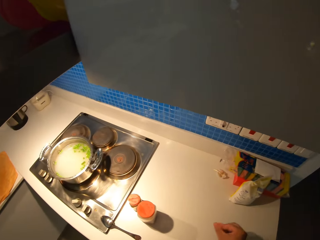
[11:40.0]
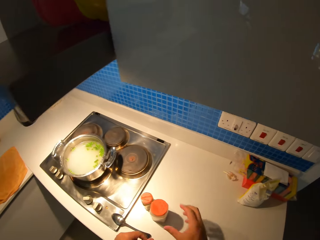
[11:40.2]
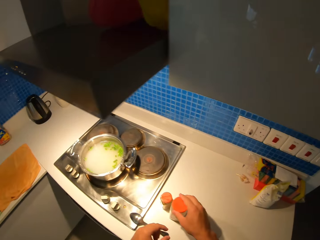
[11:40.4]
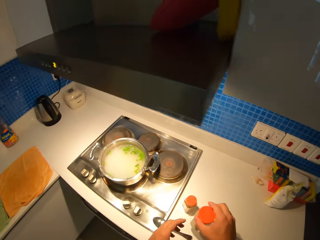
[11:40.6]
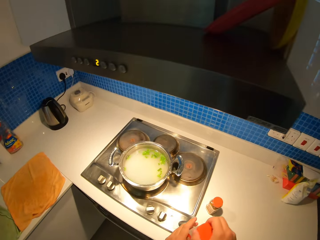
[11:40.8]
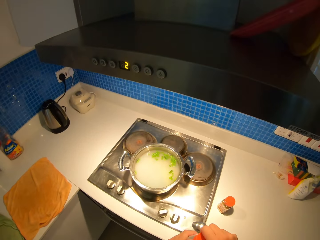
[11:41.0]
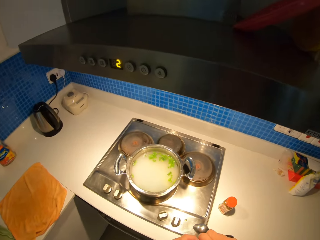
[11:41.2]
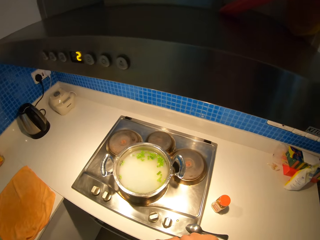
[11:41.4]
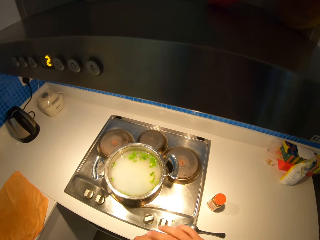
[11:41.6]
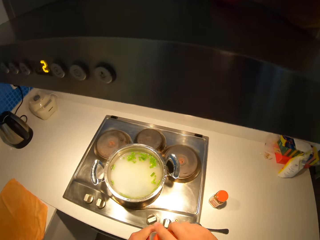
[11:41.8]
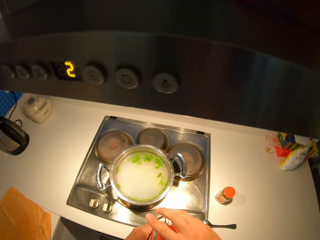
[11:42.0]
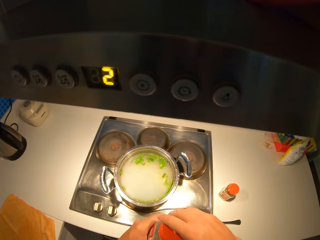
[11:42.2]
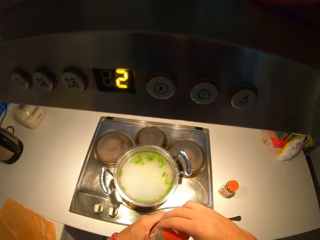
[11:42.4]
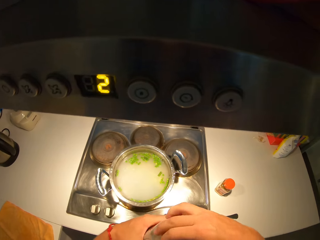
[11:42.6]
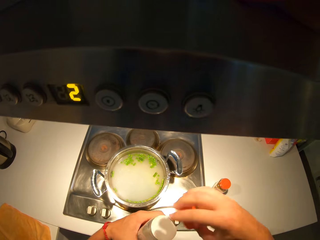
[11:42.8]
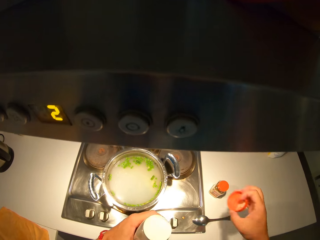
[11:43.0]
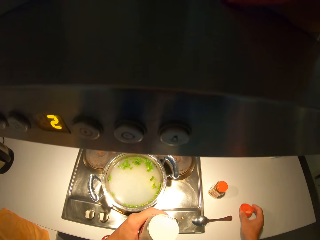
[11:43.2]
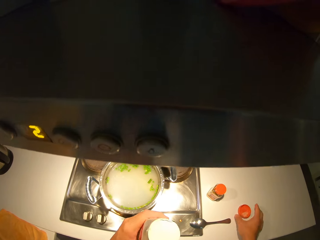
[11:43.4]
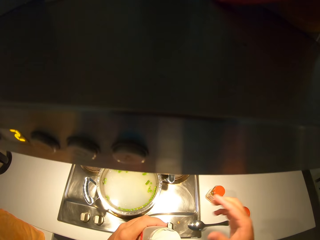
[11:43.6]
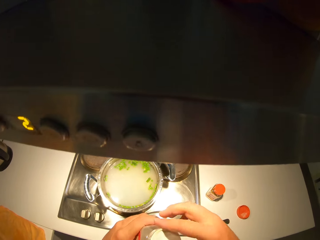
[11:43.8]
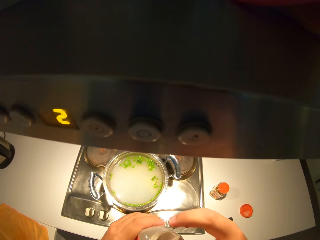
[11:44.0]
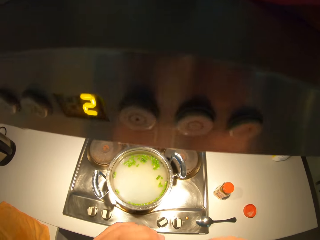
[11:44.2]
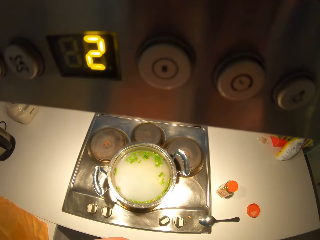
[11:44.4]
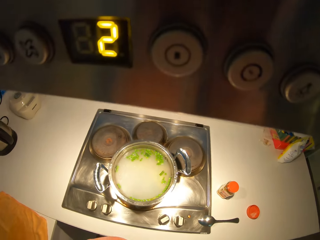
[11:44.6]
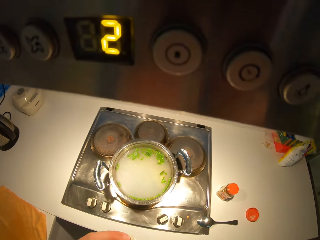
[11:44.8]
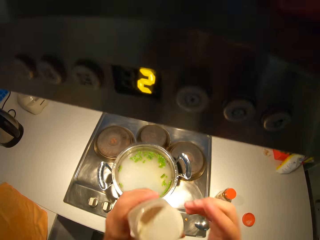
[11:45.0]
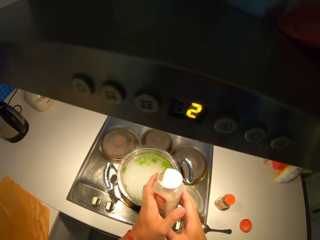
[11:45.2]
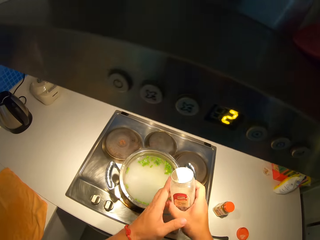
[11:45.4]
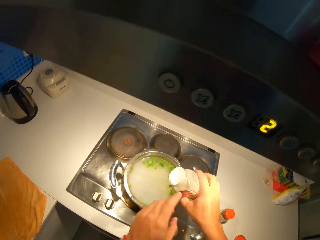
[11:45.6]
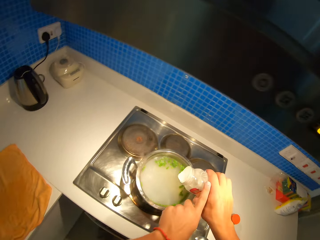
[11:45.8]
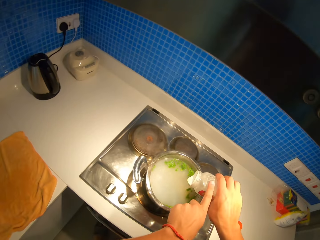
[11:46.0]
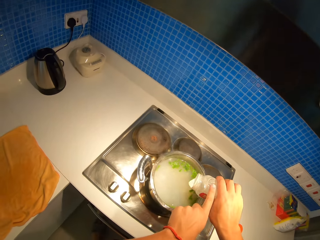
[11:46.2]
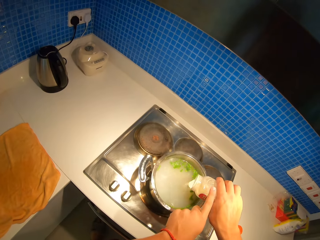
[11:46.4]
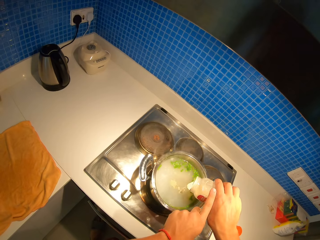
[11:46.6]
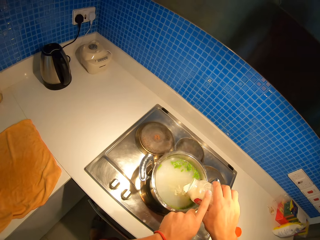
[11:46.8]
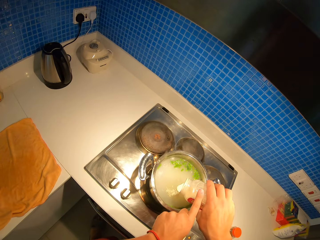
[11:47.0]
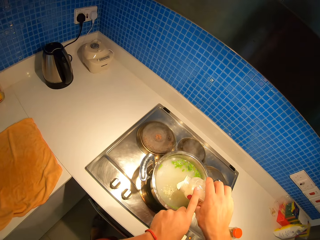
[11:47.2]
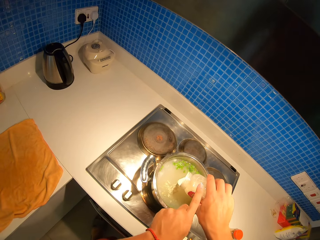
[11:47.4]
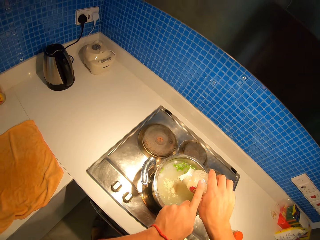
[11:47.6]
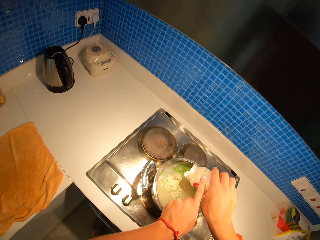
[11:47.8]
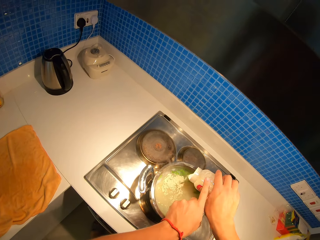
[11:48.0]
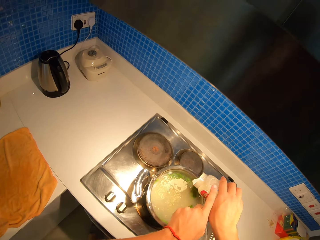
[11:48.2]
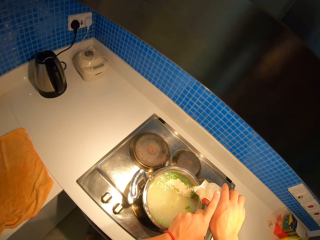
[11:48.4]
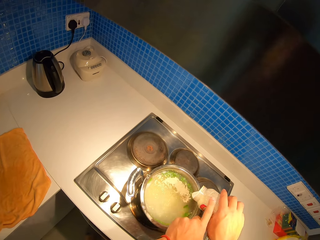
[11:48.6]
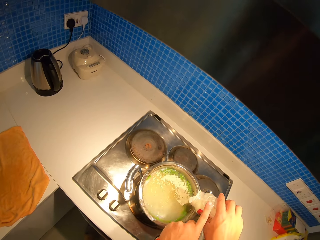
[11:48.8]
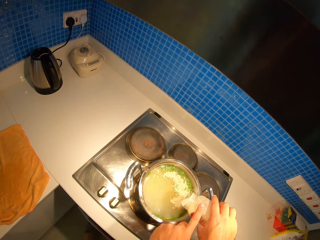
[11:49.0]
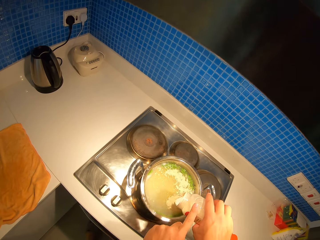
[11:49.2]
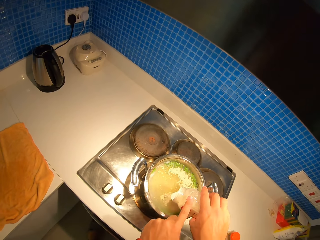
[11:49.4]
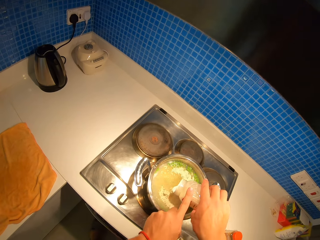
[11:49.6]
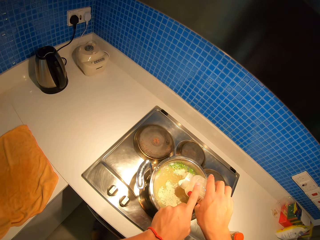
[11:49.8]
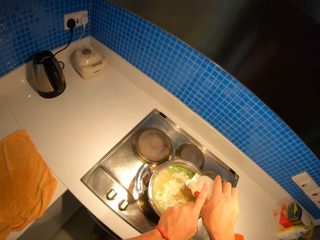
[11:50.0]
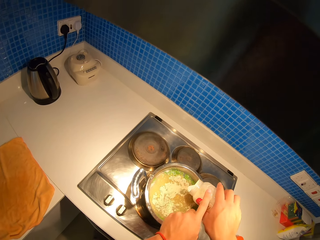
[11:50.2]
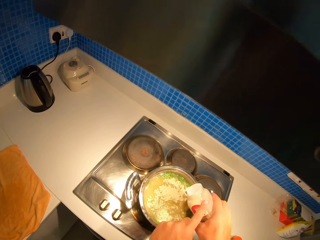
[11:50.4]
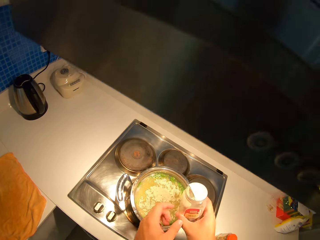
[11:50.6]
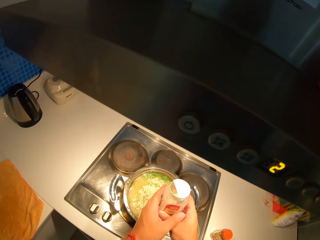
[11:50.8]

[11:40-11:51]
The camera wearer picks up a spice container. They open the spice container. They put a lid on the kitchen counter. They tap the spice container over the stew pot and pour a bit of spice into the stew pot.

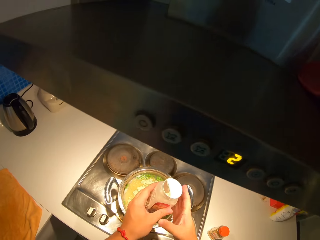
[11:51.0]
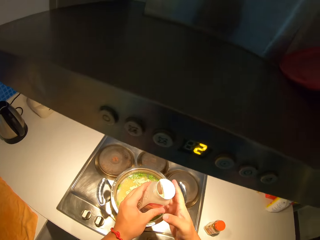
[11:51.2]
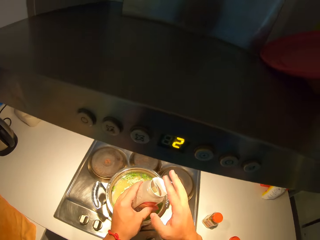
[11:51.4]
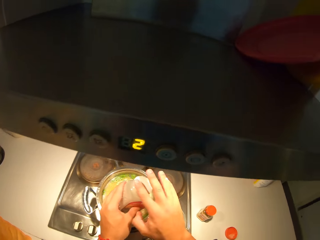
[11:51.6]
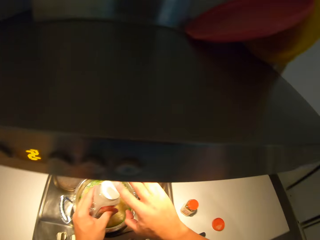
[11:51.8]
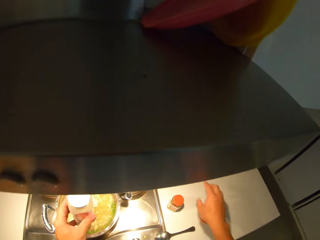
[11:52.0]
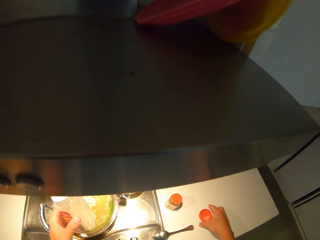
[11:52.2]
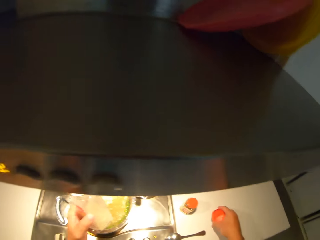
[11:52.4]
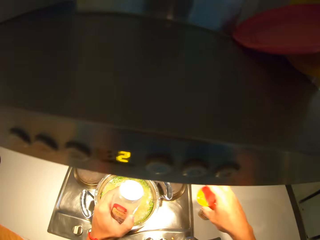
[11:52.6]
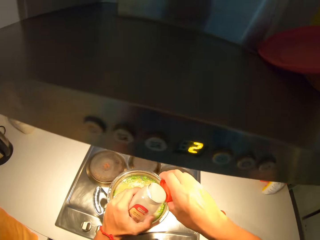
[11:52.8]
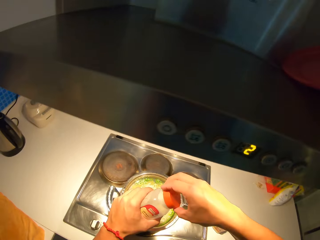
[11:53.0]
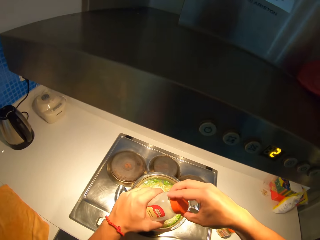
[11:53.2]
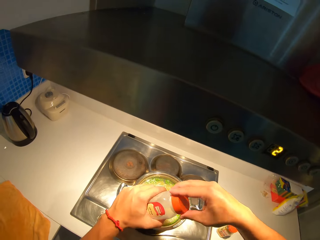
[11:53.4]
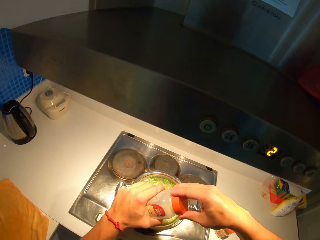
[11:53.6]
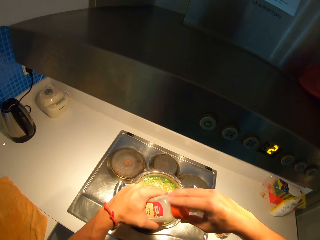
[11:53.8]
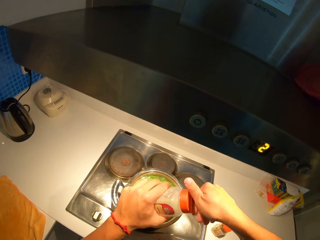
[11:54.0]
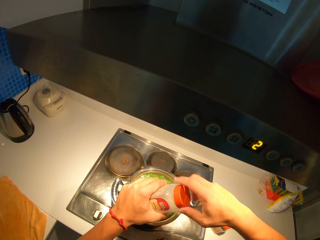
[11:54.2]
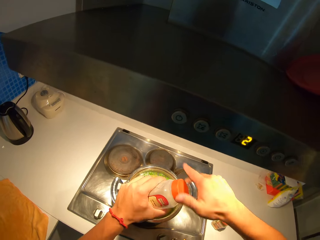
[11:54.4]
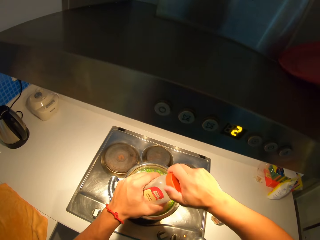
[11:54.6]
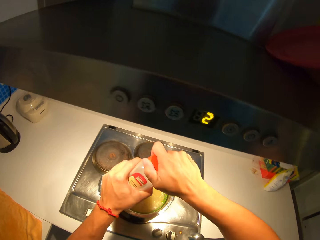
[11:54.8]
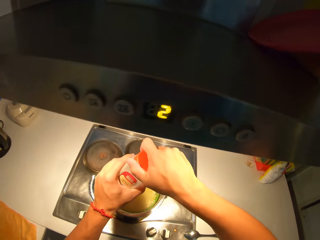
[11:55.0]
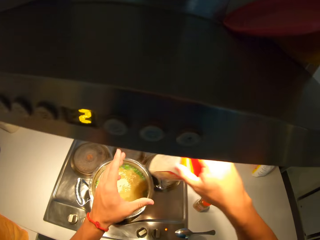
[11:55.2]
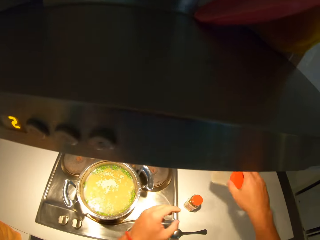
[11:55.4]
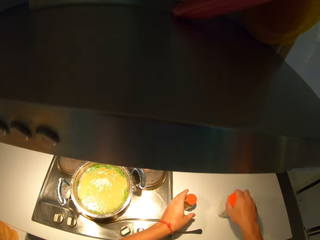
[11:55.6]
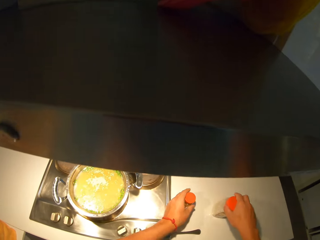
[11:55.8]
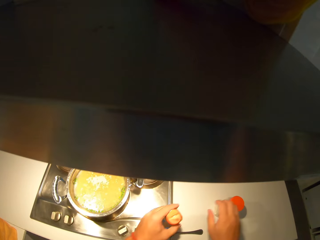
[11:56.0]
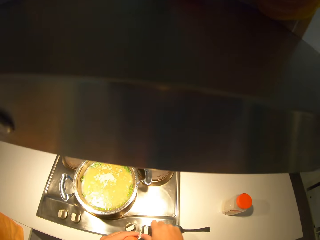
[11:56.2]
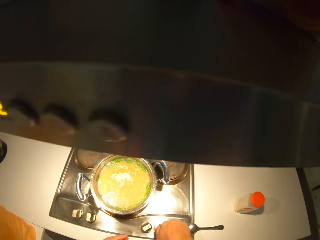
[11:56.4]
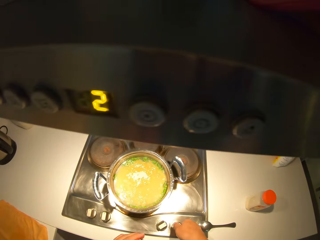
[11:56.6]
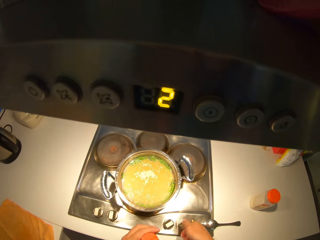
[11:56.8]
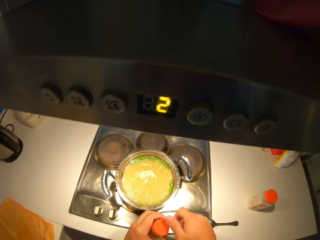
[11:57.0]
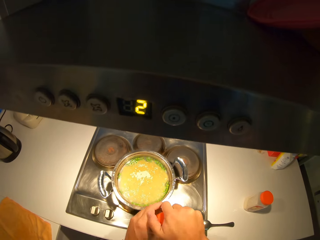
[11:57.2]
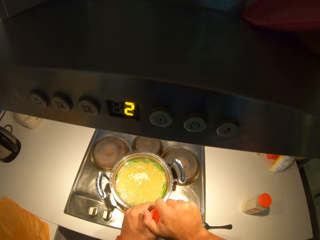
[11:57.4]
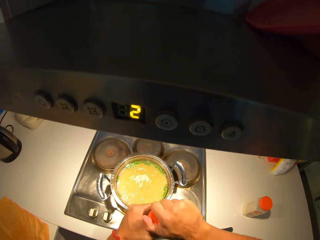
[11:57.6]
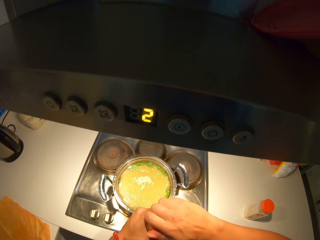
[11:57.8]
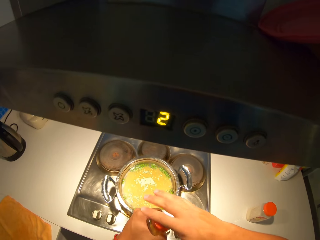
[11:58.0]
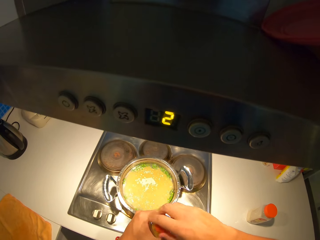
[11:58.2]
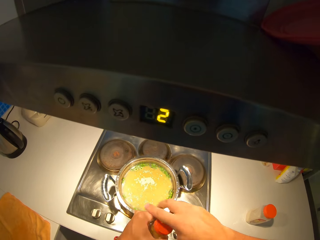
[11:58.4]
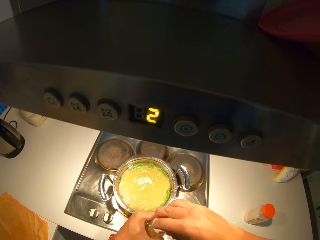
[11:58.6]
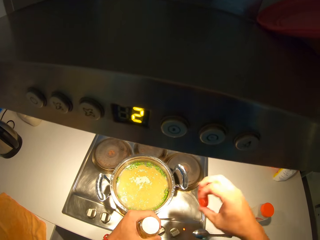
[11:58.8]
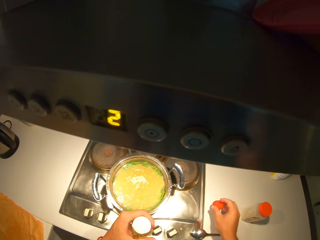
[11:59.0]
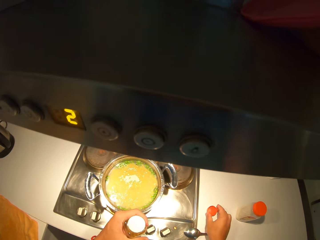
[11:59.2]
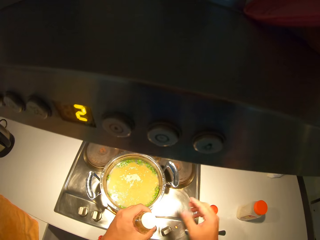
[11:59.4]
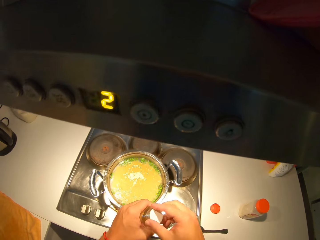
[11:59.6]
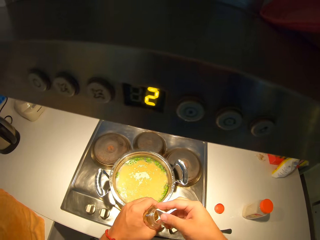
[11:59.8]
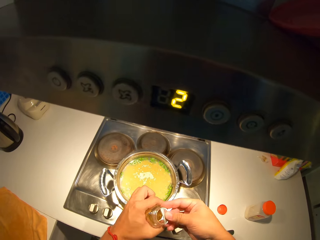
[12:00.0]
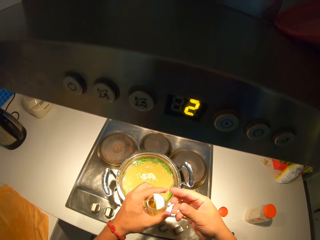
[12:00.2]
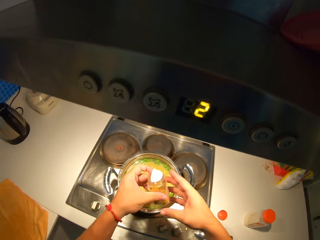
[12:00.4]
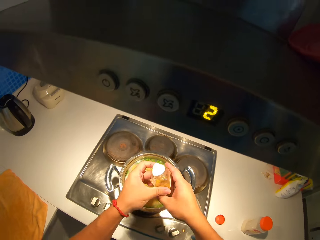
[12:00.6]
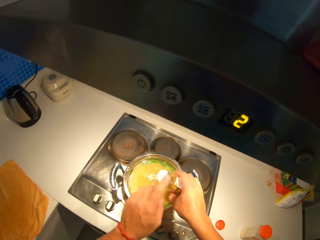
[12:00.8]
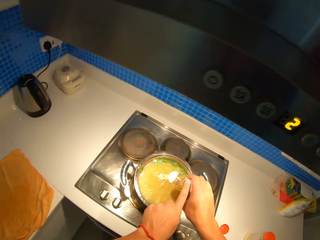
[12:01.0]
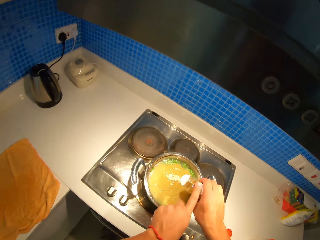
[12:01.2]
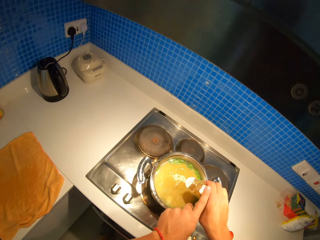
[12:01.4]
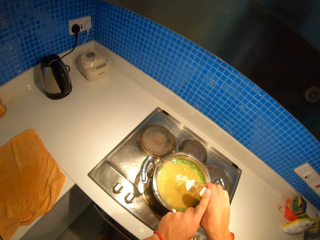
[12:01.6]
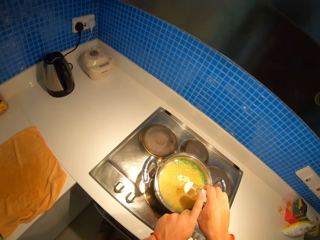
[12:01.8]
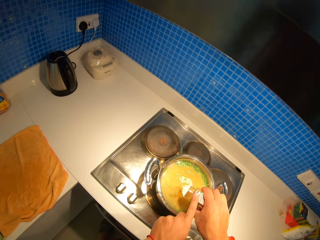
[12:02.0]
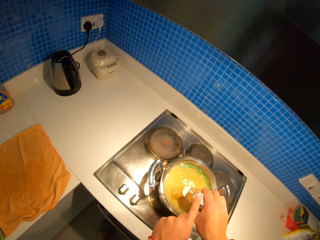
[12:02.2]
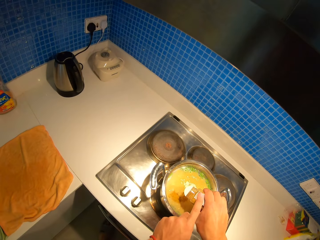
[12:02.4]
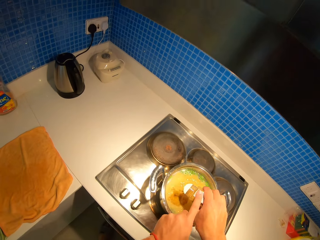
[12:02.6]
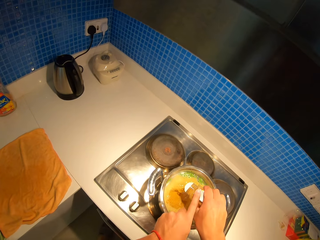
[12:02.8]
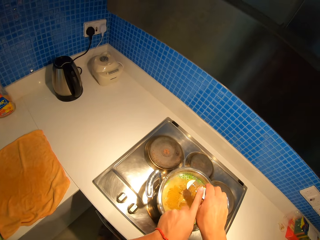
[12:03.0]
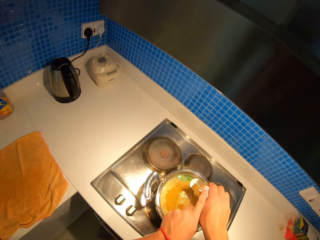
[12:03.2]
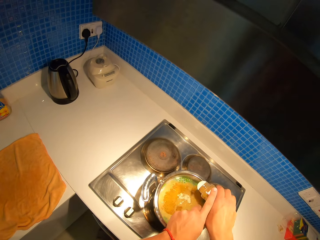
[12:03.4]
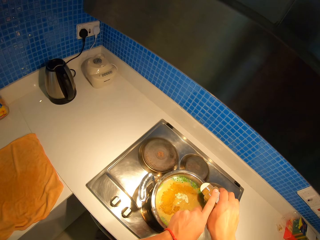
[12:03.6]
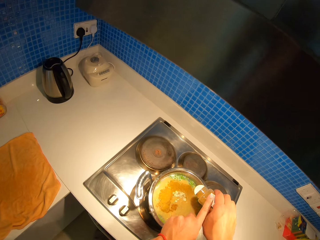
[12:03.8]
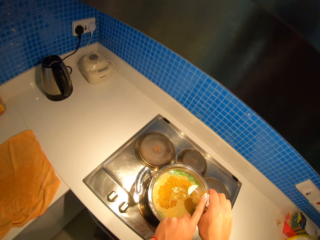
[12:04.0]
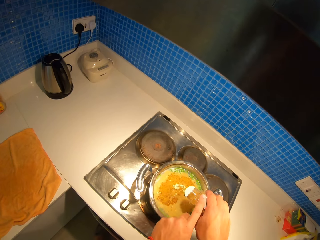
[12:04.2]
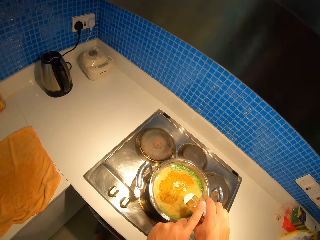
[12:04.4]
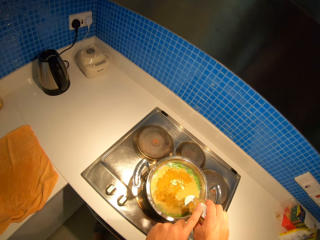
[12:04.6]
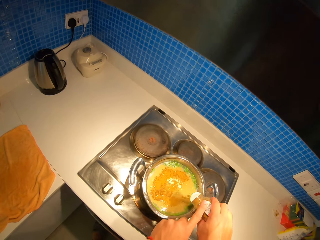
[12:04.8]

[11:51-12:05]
The camera wearer closes the spice container. They pick up a spice container. They put the spice container down on the kitchen counter. They open the spice container. They put a lid on the kitchen counter. They pour a bit of spice into the stew pot. They tap the spice container.
